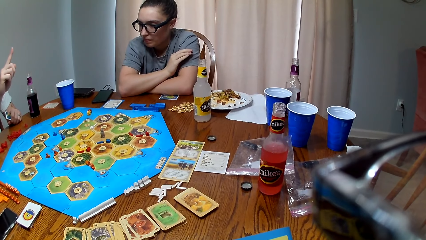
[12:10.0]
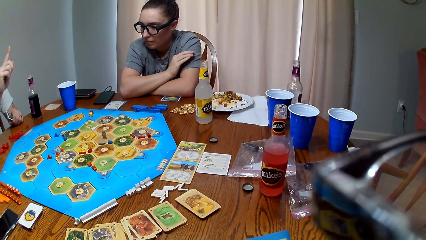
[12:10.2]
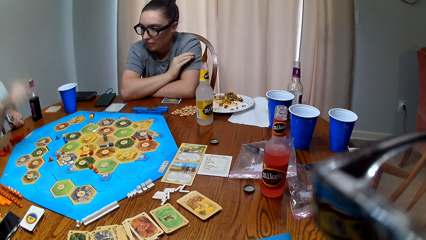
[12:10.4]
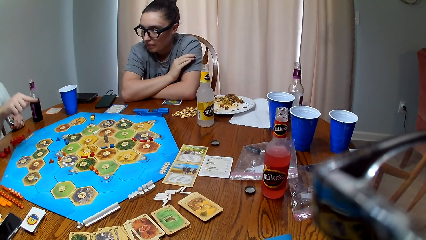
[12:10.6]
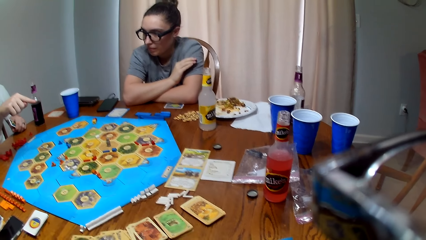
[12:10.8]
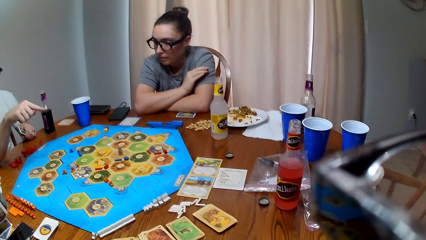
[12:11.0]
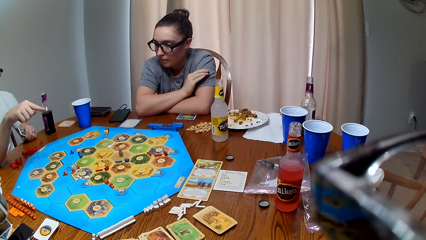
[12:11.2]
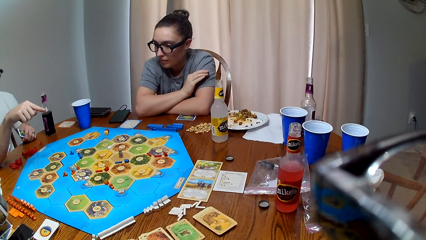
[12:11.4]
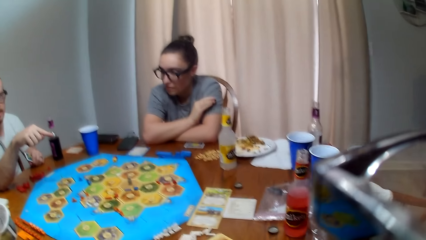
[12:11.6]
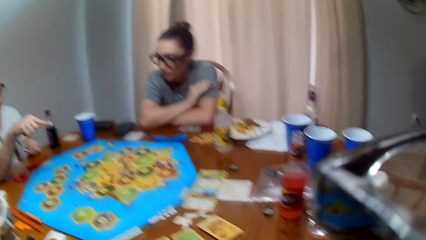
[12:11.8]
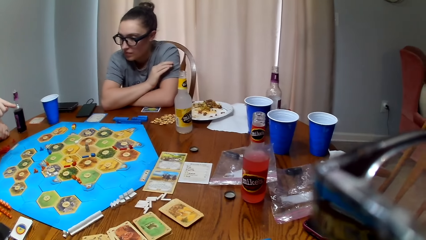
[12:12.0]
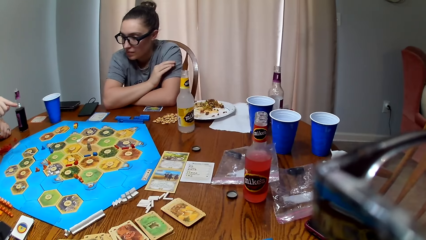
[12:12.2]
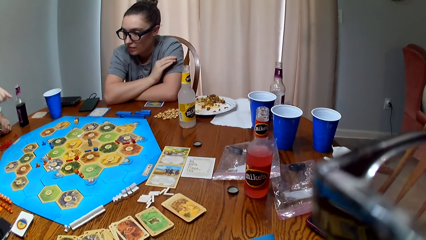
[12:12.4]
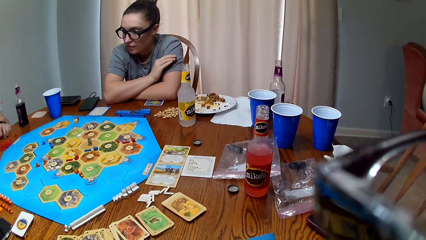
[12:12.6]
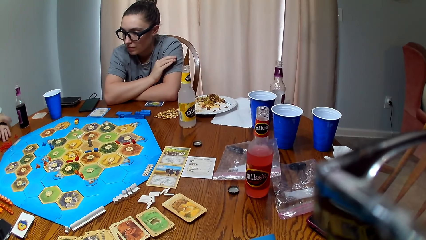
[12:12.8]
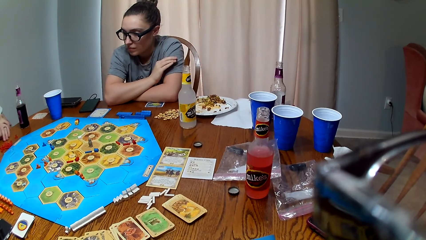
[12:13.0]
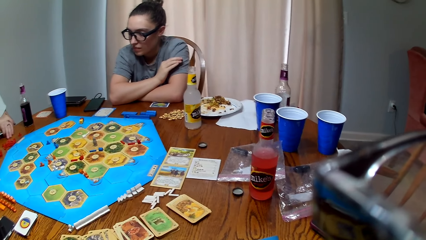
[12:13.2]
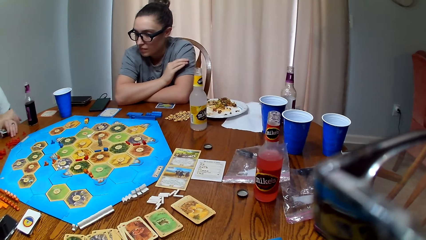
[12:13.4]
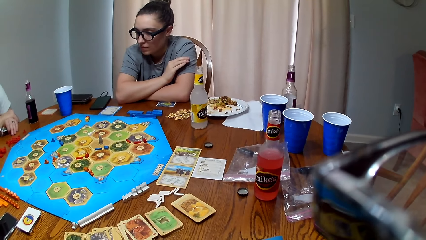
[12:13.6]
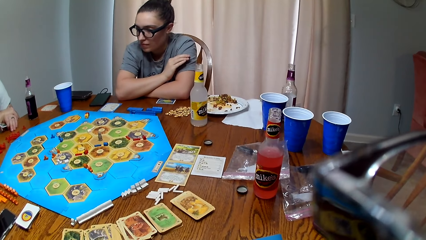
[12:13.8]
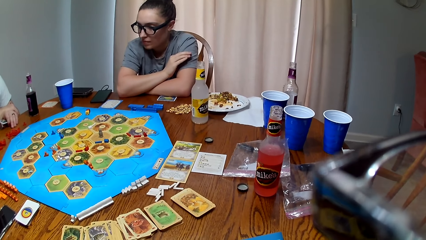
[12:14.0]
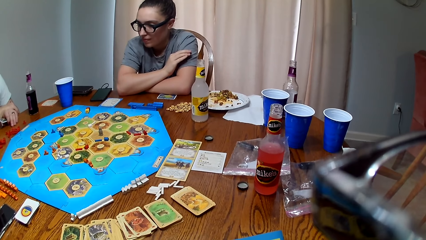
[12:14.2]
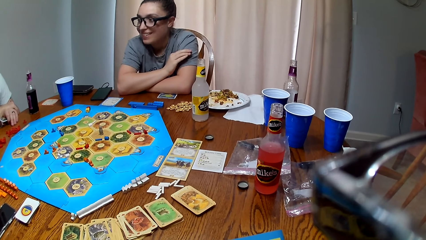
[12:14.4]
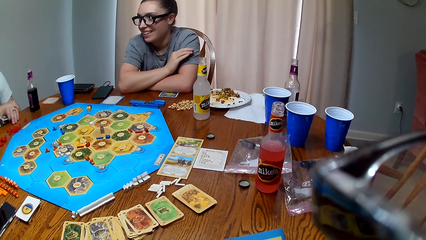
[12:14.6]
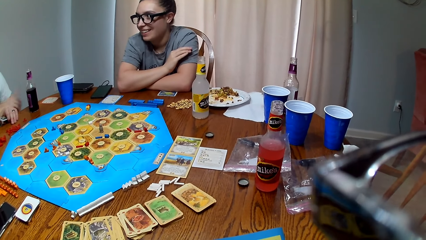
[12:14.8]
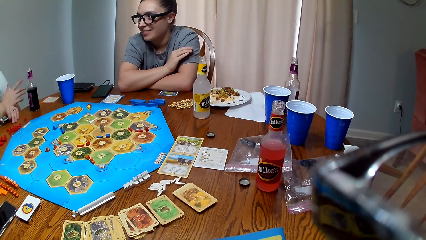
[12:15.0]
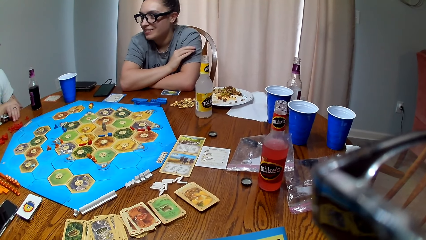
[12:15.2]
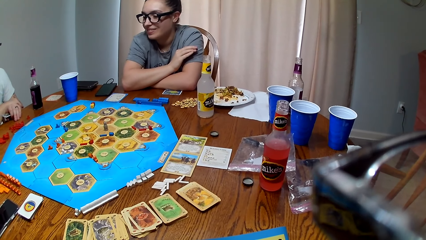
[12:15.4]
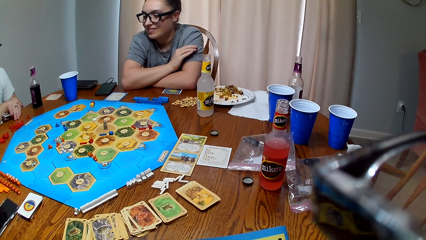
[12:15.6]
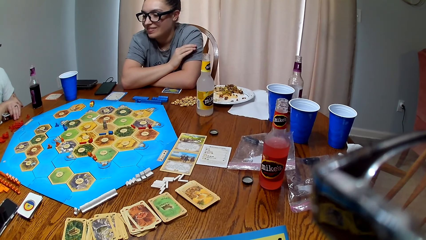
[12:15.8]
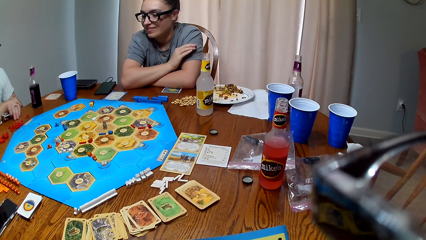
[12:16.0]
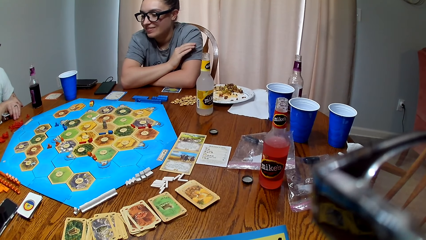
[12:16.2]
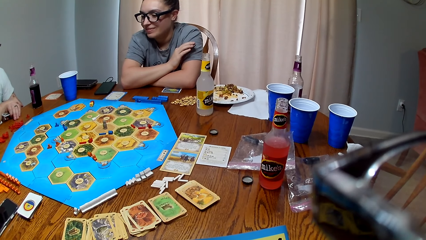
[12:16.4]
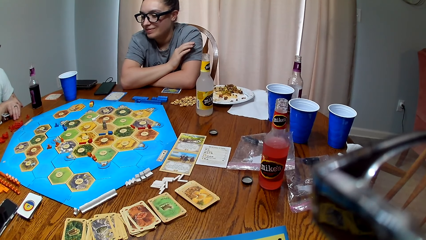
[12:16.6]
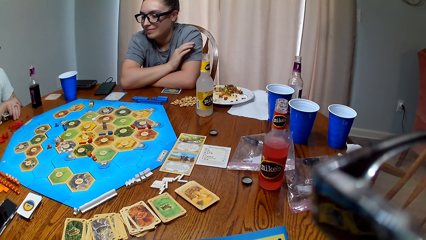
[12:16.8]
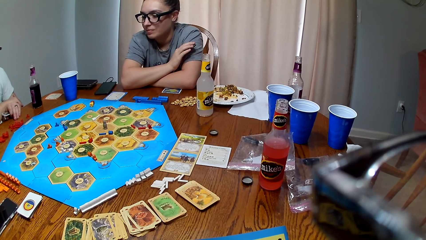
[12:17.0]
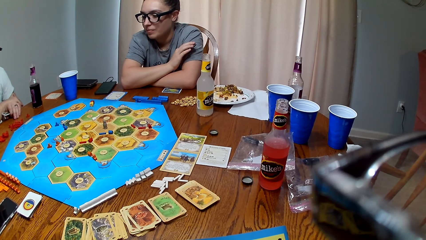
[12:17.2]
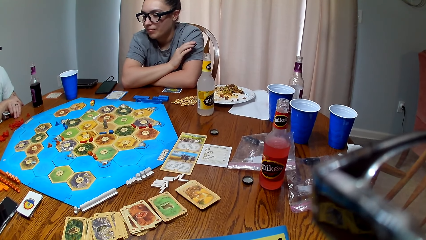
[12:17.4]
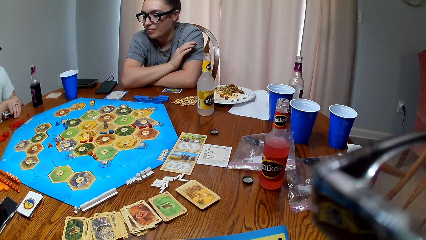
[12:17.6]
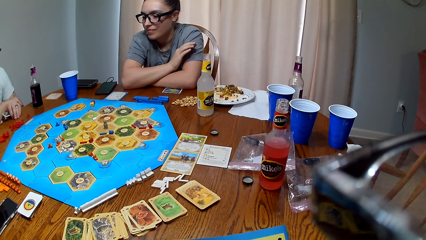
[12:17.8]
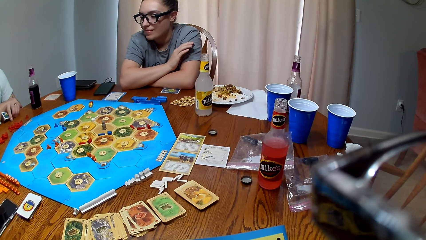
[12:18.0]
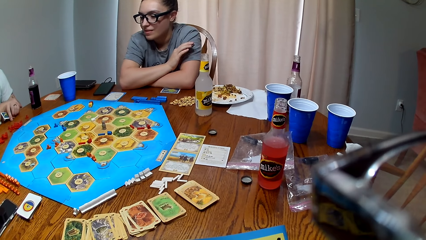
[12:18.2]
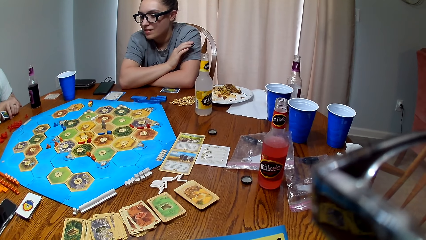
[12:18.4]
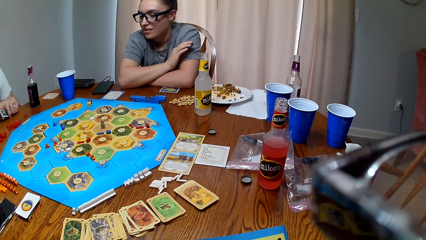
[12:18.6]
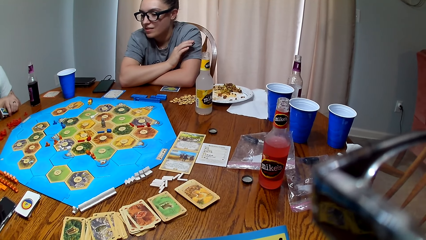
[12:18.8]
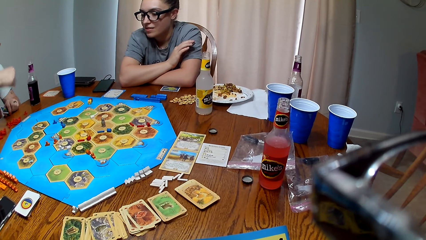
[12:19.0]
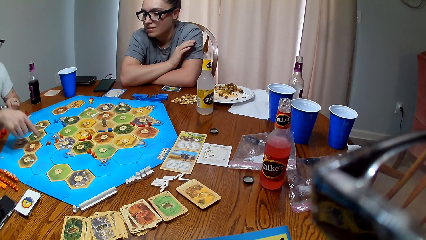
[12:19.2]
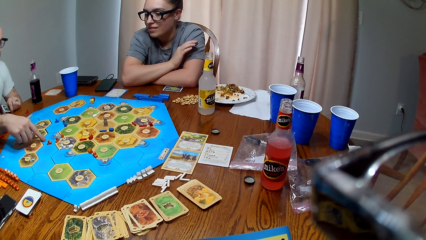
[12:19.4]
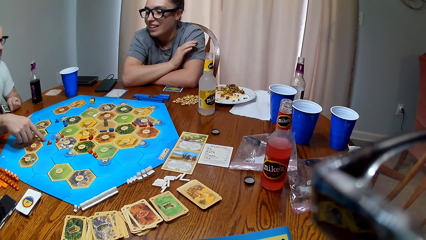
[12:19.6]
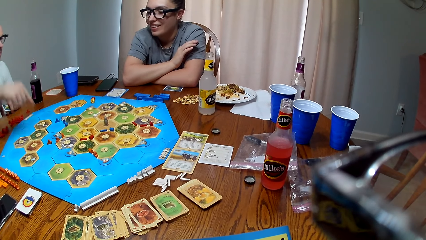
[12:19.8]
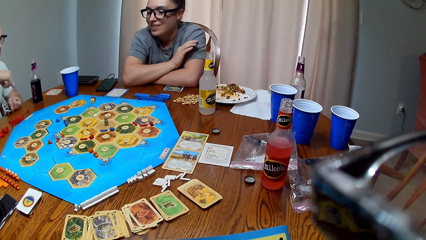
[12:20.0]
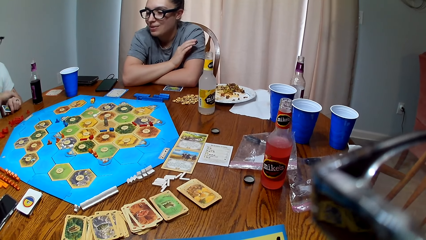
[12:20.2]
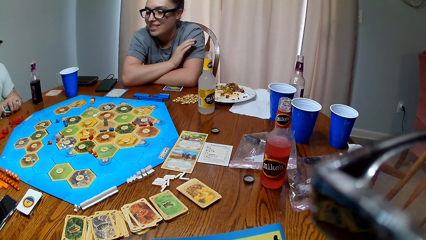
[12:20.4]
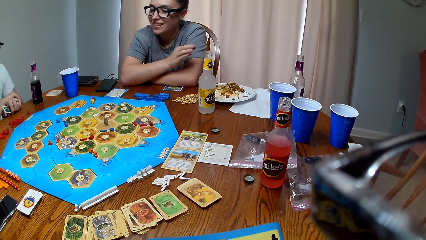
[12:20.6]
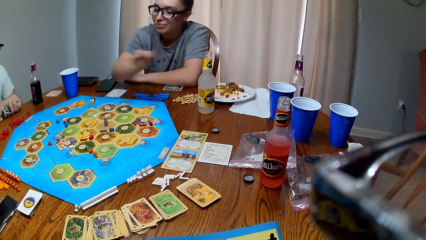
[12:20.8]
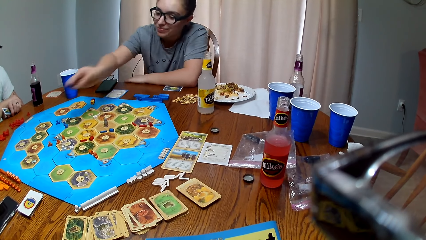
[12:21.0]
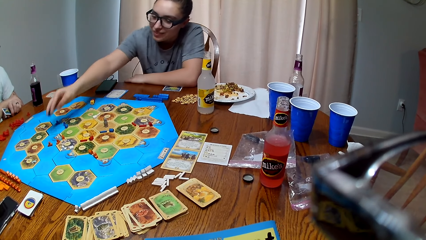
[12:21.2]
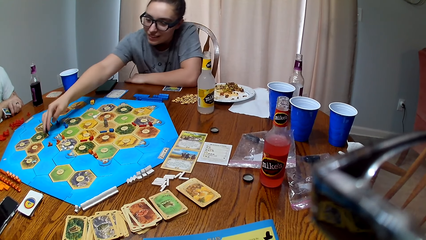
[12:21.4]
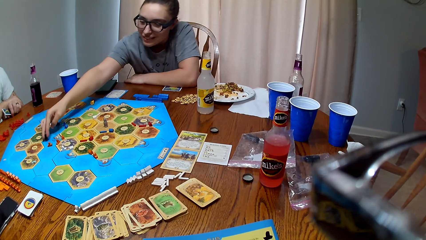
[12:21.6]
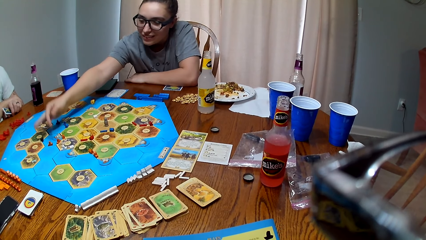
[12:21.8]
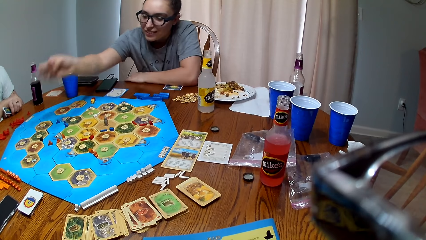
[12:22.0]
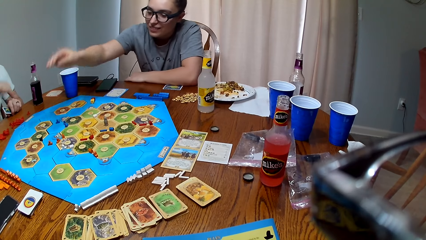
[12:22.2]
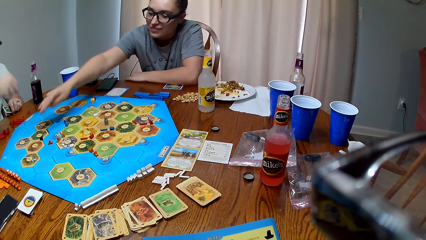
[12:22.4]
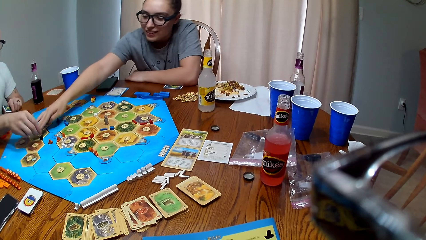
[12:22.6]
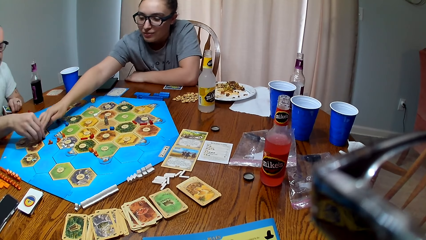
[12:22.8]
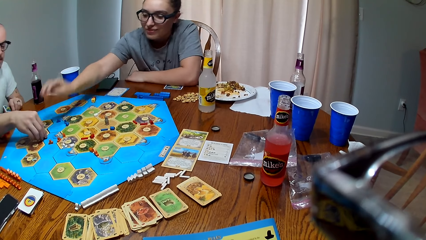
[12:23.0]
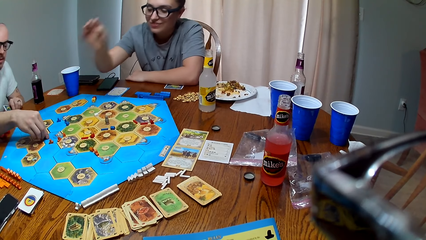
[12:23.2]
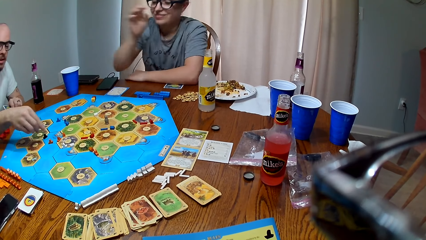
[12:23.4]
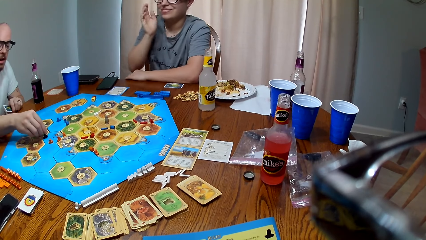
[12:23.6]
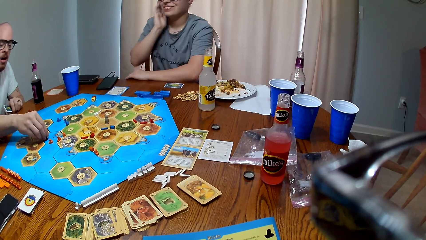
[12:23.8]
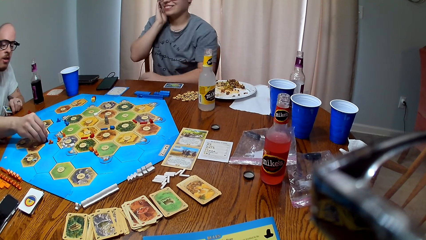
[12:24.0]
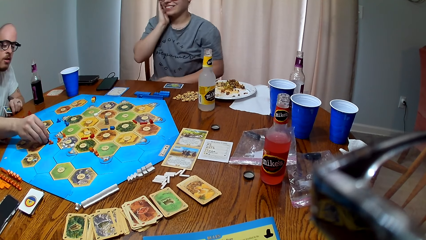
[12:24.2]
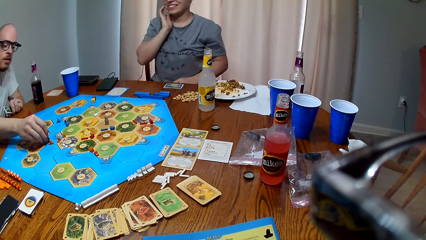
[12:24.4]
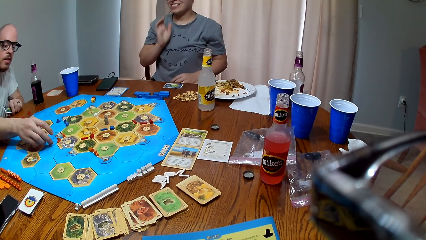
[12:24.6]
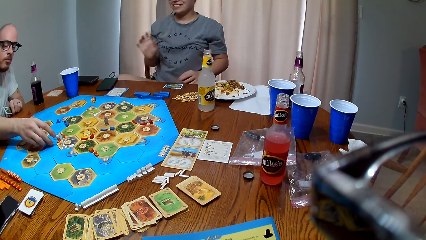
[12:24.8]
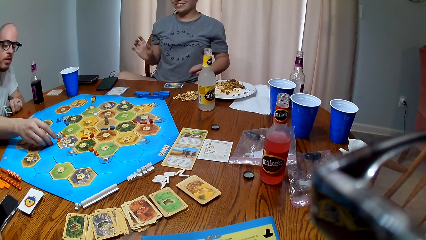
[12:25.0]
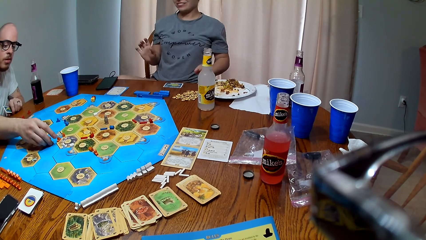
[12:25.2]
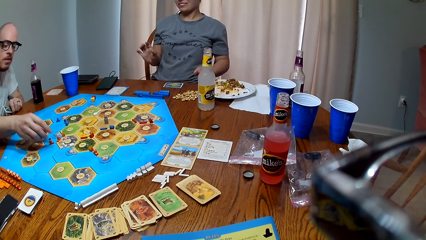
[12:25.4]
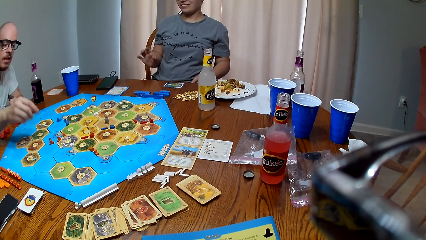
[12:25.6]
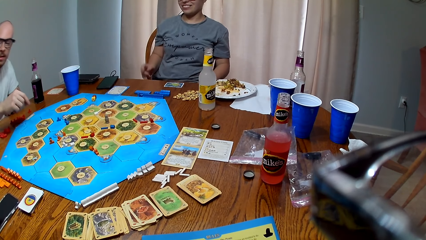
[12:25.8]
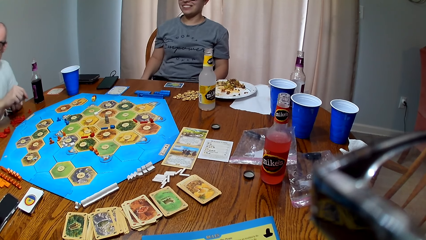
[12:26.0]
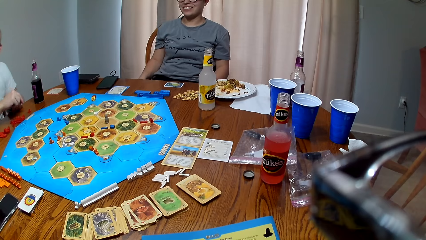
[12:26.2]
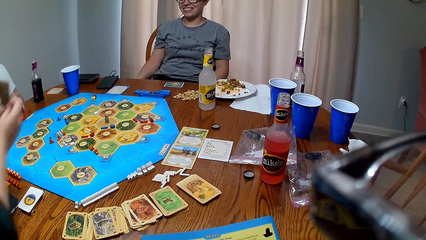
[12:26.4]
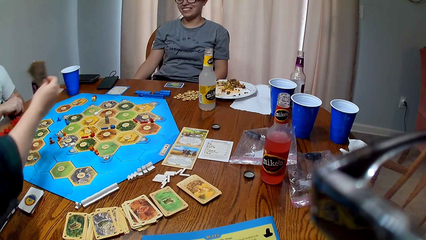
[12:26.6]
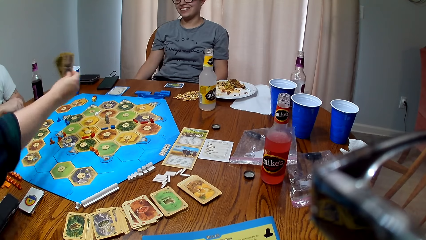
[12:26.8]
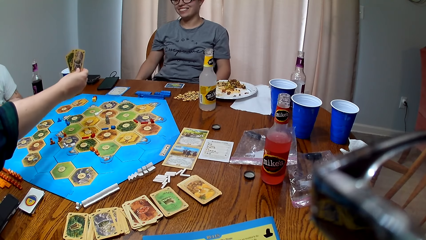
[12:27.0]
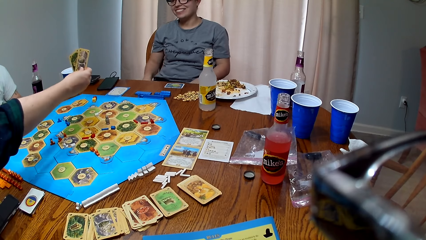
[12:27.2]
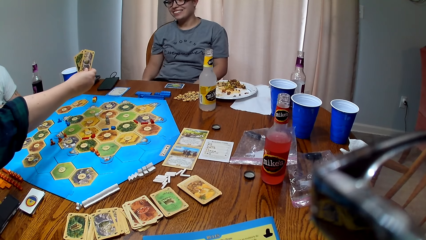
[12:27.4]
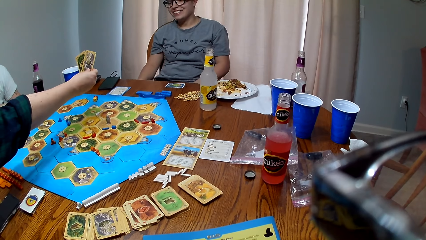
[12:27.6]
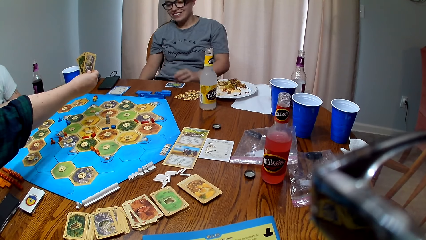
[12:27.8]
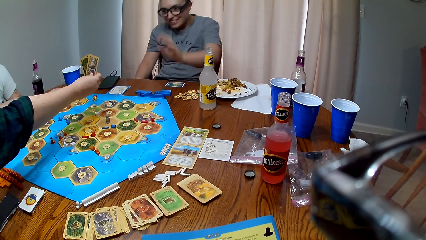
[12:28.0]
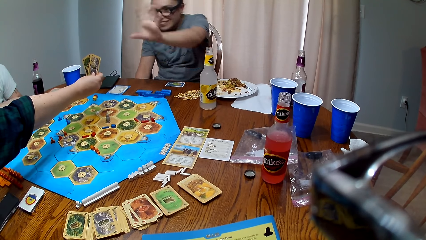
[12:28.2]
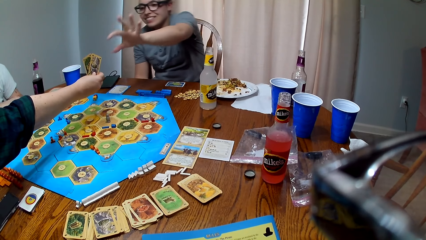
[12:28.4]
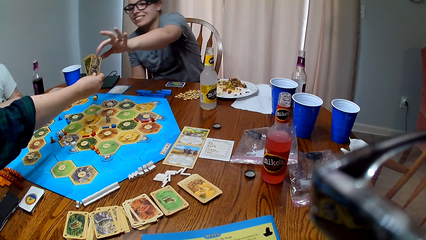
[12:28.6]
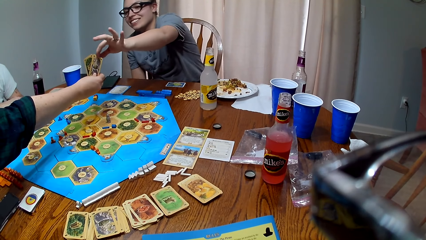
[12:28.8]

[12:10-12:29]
The camera wearer responds to a man. The man talks to the camera wearer. The man points at a chip on the game board. A woman talks to the man. The woman places a chip on the game board. The man moves the chip on the game board. The man speaks to another woman. The other woman gives the first woman cards.
